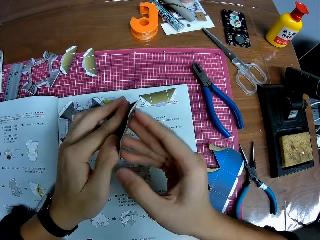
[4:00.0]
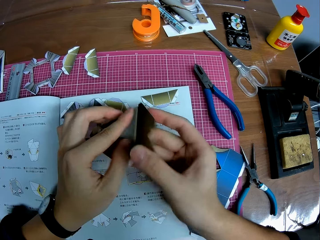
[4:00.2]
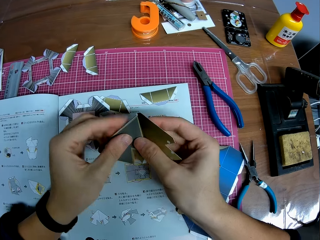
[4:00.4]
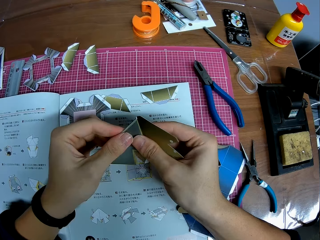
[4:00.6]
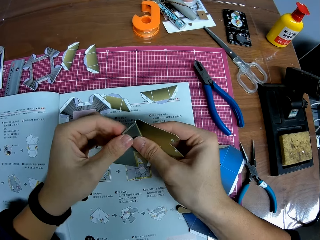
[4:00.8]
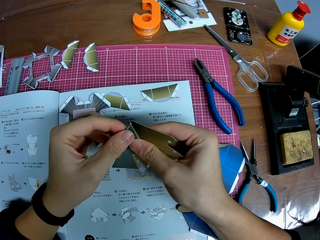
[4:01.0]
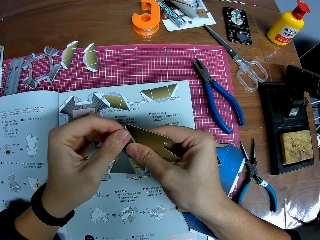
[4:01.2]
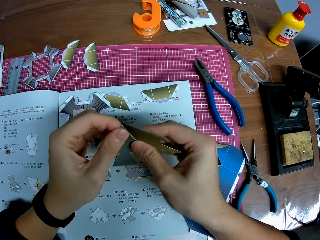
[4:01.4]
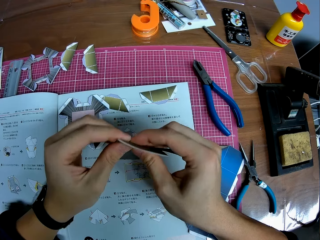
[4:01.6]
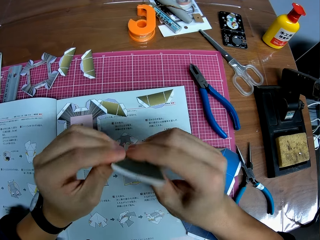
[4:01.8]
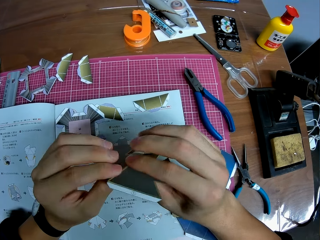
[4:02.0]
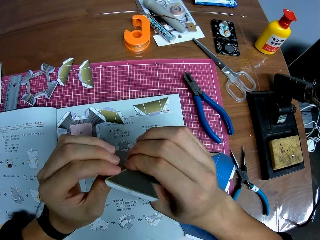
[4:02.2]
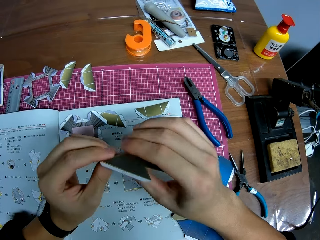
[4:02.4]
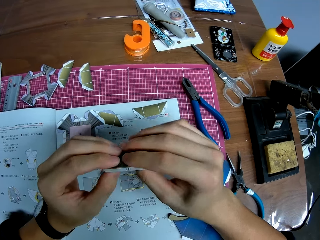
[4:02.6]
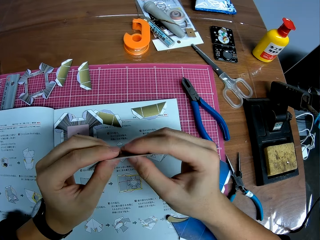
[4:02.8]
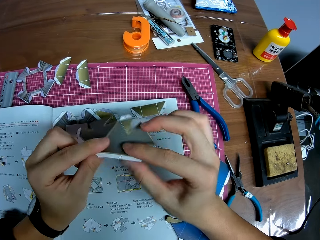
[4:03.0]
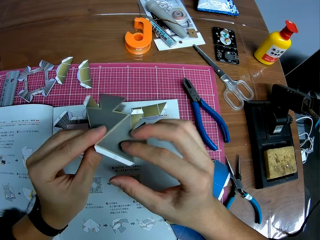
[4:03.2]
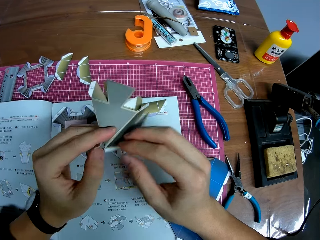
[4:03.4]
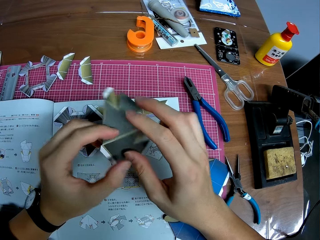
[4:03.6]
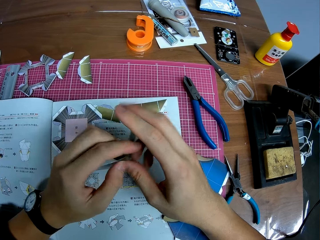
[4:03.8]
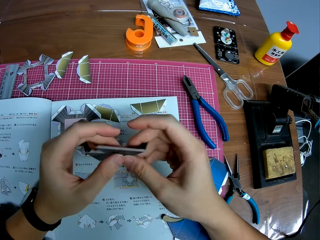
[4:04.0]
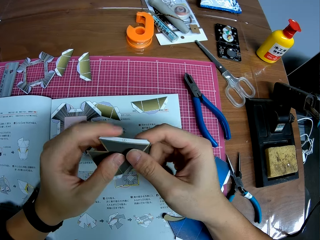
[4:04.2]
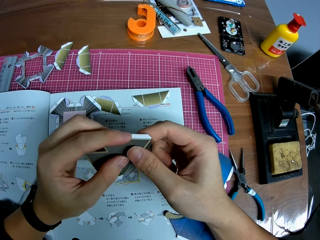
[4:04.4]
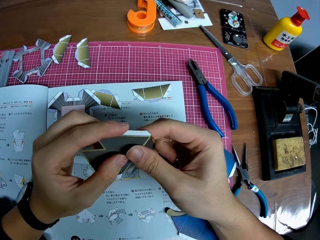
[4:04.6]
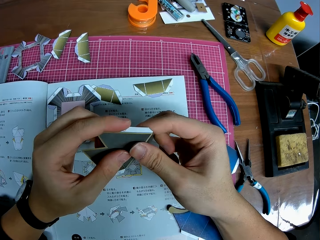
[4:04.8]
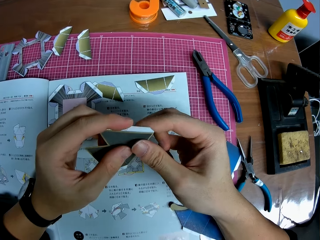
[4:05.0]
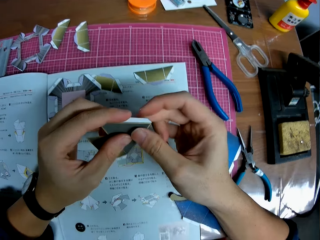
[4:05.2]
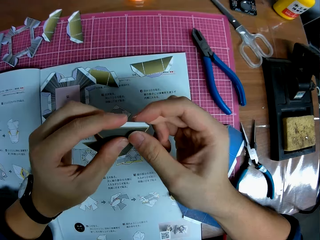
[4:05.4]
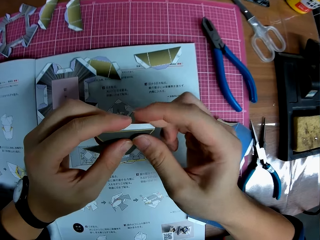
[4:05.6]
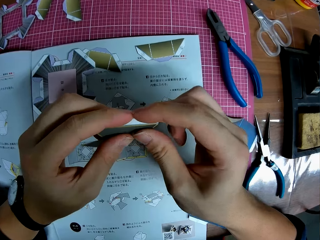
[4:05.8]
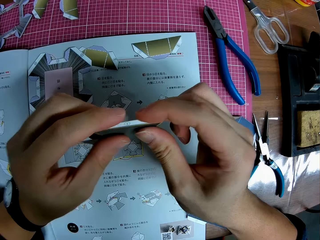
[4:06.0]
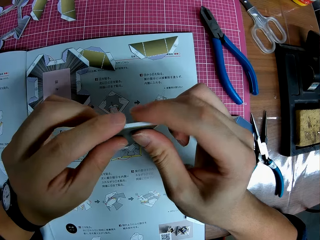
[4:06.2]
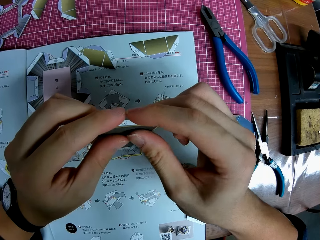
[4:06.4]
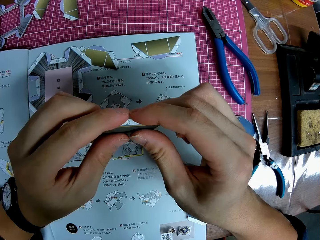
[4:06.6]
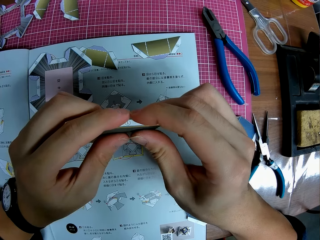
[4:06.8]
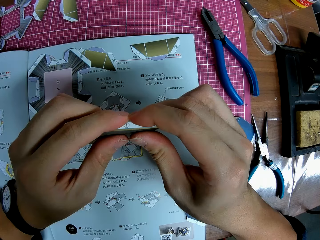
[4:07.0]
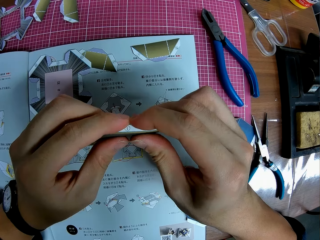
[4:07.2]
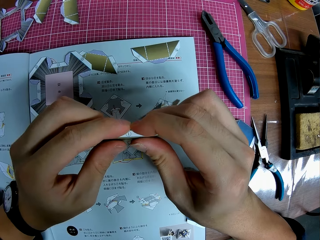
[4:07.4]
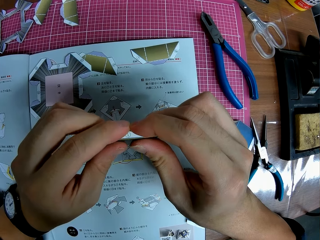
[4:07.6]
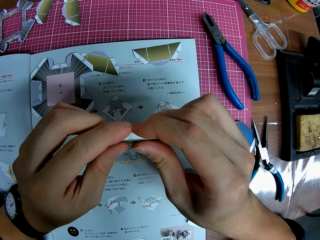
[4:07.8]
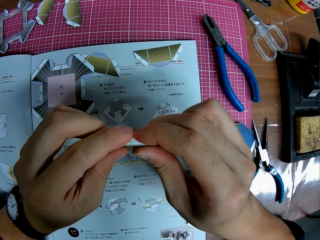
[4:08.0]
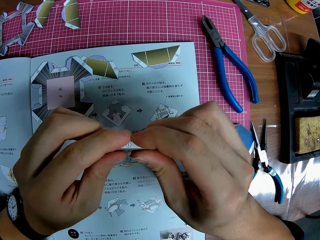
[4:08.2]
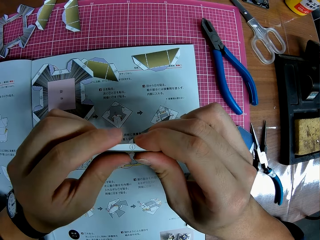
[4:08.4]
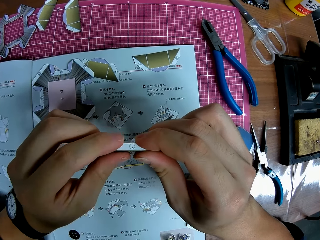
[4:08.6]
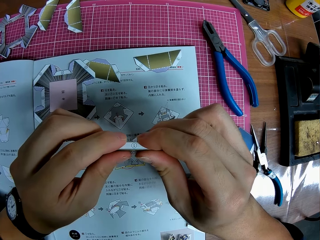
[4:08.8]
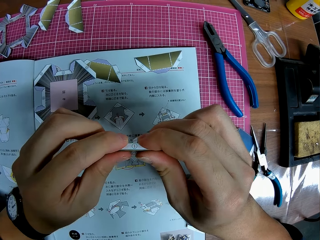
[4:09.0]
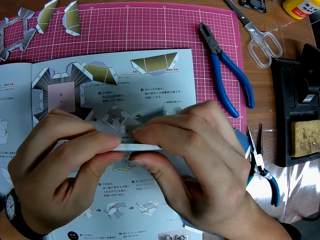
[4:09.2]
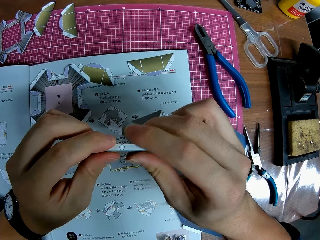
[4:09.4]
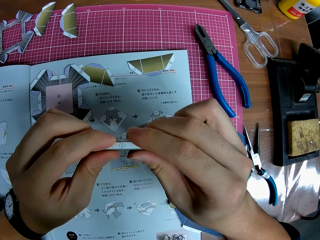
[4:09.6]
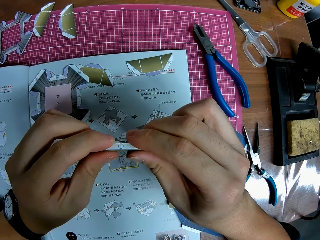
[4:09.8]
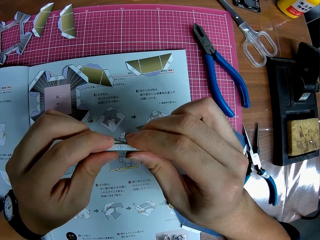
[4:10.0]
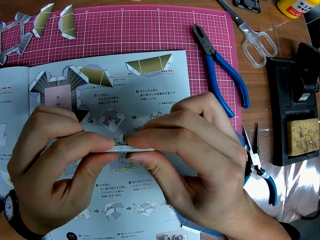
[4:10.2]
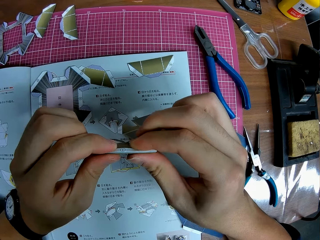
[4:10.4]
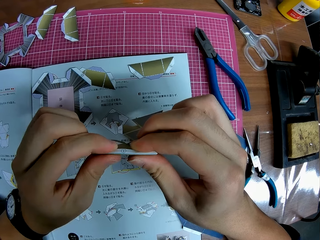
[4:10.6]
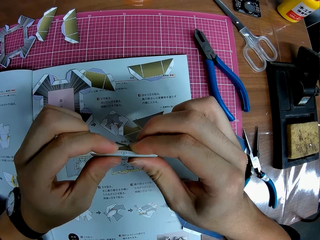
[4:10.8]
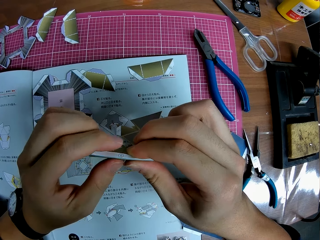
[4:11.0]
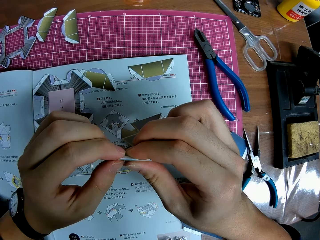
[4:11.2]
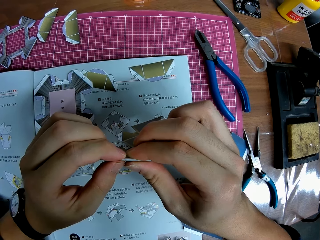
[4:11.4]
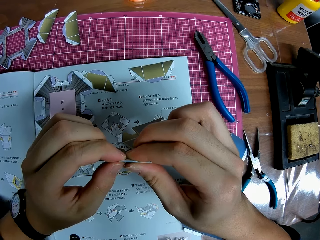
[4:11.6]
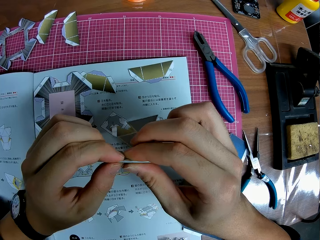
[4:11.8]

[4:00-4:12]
The camera wearer folds a paper craft with hands. They adjust the paper craft on hands. They fold the paper craft with hands.

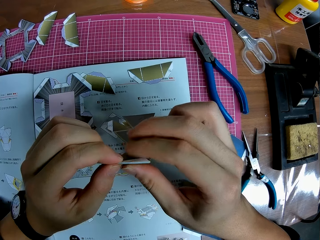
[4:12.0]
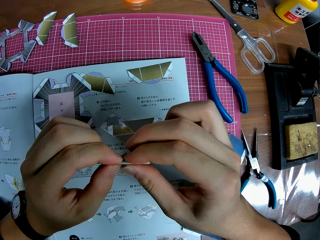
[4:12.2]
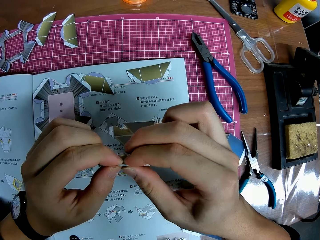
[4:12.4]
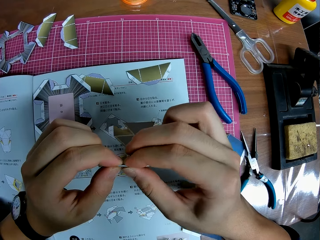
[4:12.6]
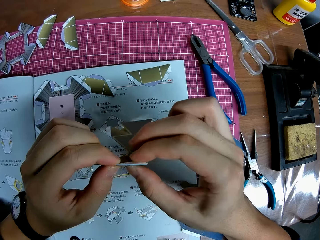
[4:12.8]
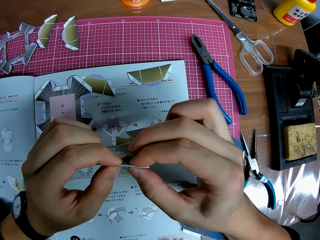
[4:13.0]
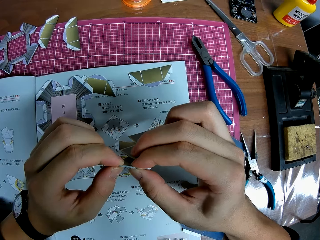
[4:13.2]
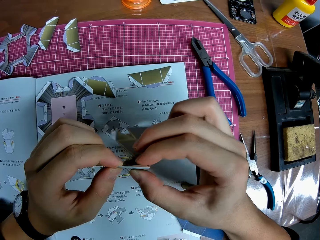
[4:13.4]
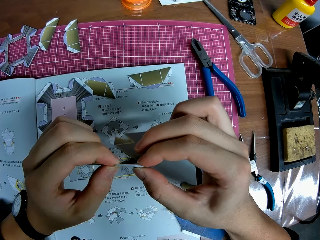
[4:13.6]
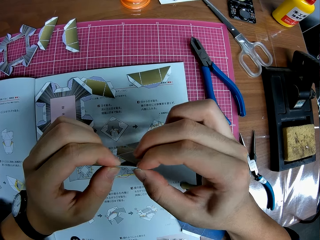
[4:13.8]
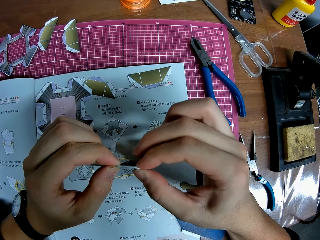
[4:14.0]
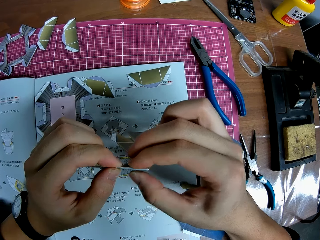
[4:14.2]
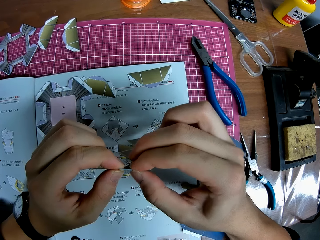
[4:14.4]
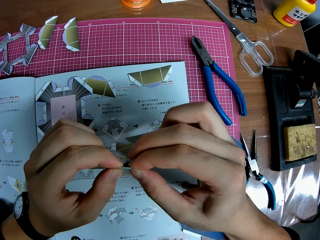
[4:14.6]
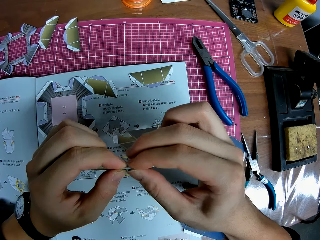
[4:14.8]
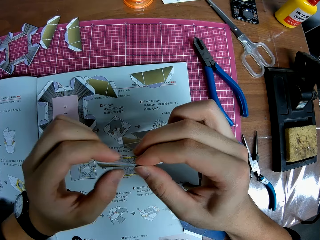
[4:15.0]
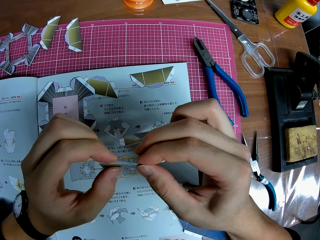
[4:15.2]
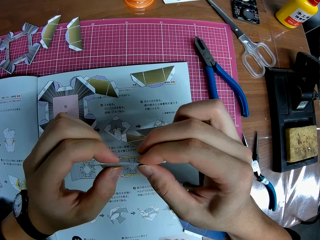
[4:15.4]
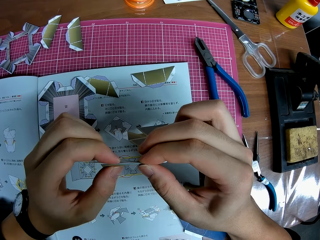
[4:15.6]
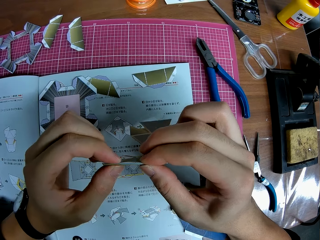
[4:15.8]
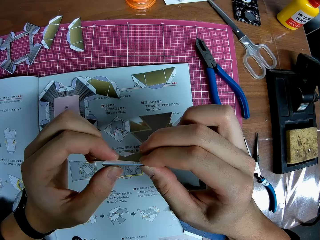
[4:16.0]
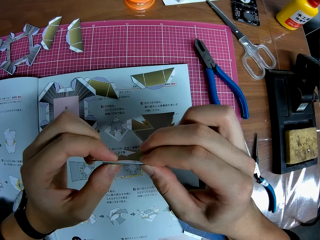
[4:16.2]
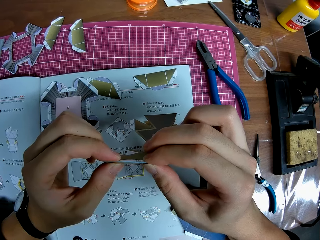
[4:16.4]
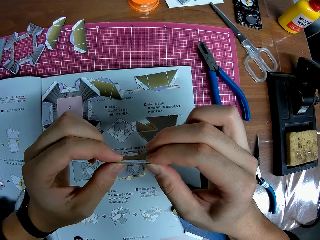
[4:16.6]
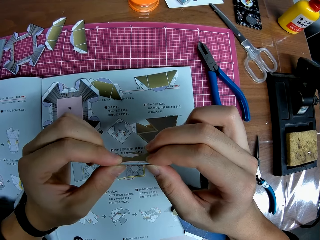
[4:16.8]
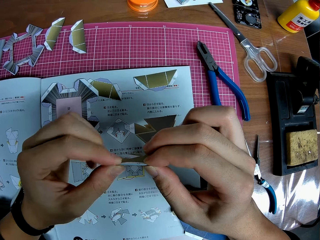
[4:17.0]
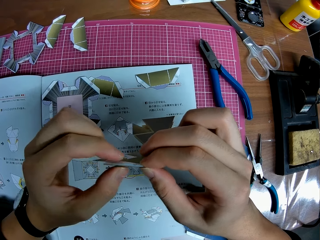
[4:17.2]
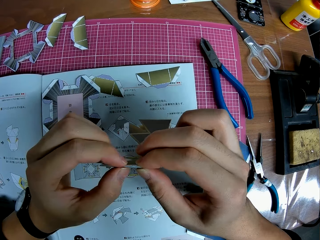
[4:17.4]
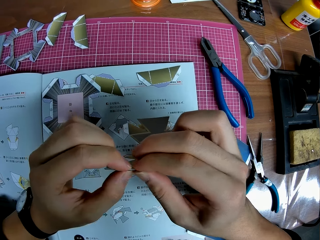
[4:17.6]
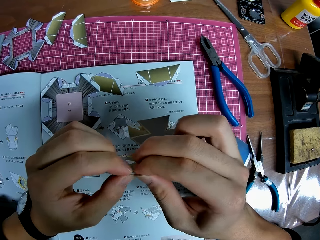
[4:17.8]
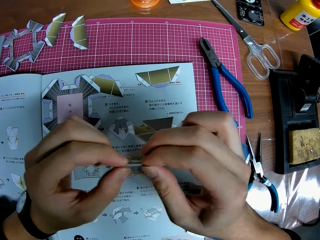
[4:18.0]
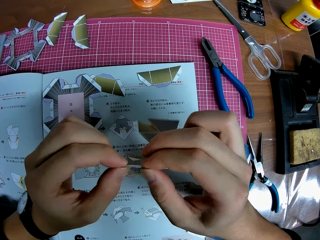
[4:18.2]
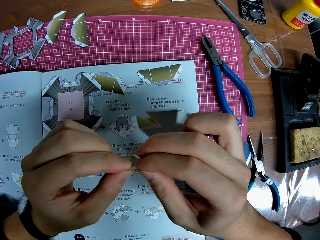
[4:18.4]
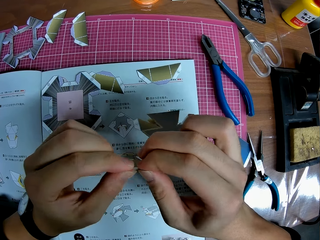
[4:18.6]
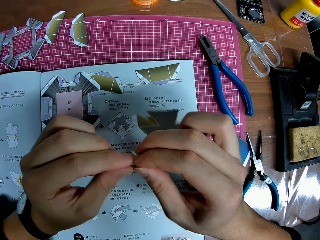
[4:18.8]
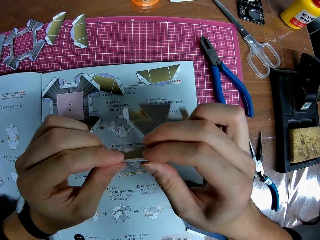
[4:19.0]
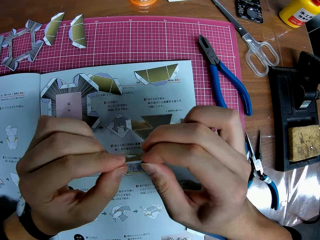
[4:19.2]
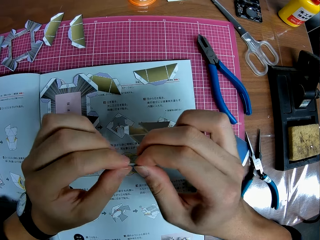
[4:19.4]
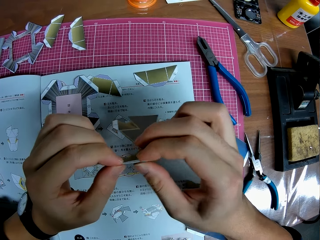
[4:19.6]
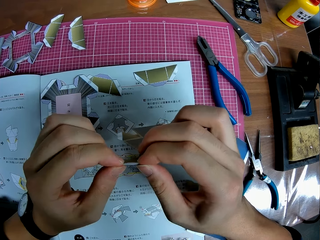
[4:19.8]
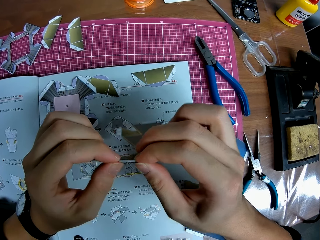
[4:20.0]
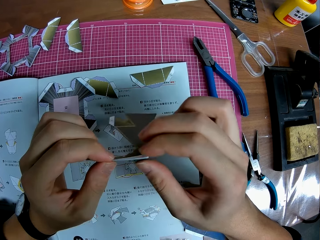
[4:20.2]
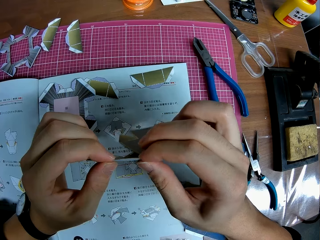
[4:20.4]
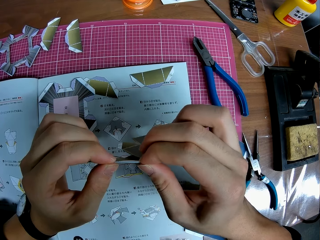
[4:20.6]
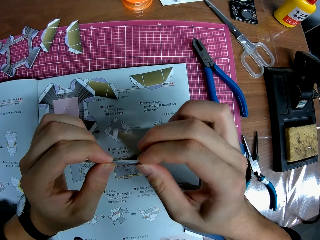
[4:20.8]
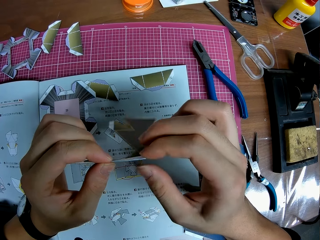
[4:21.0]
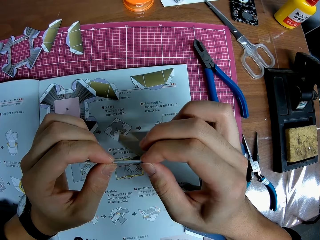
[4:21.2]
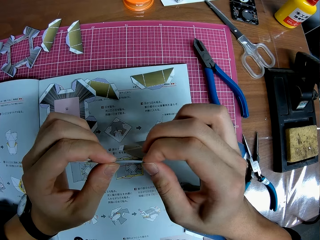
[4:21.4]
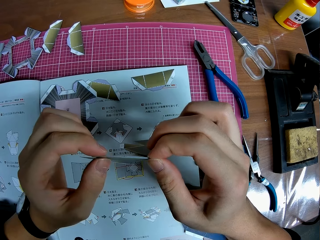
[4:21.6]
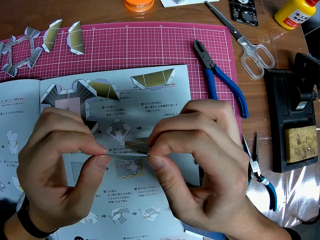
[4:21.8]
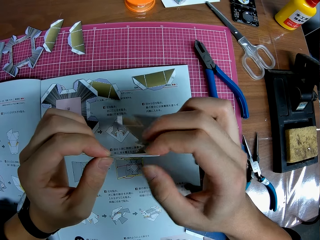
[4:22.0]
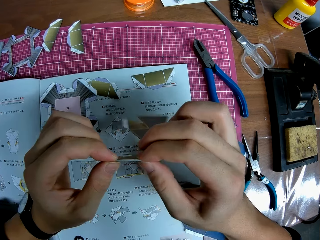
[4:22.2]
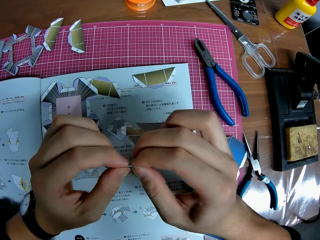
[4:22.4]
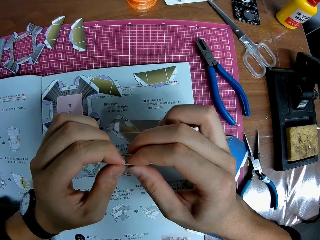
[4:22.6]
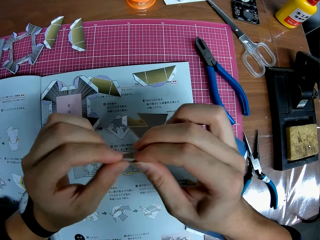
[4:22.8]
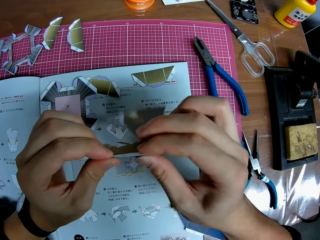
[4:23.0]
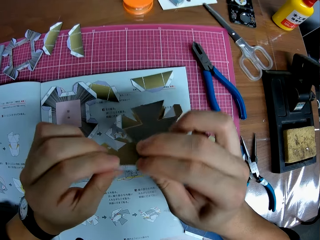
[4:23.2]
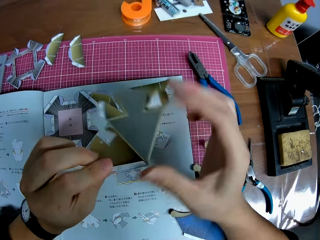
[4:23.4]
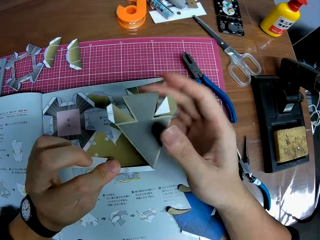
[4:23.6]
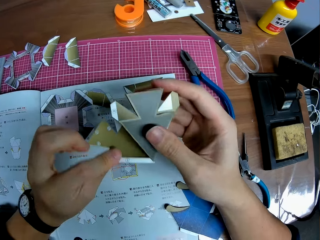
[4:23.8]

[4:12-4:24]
The camera wearer adjusts a paper craft on hands.
